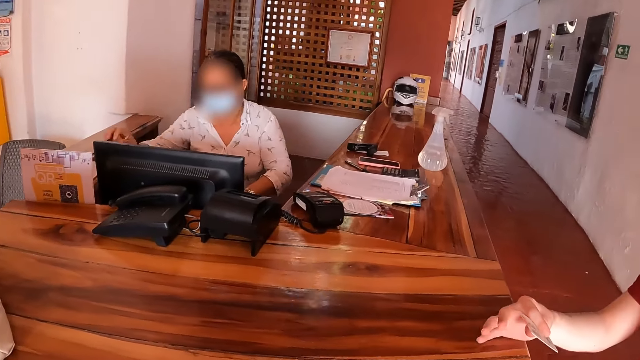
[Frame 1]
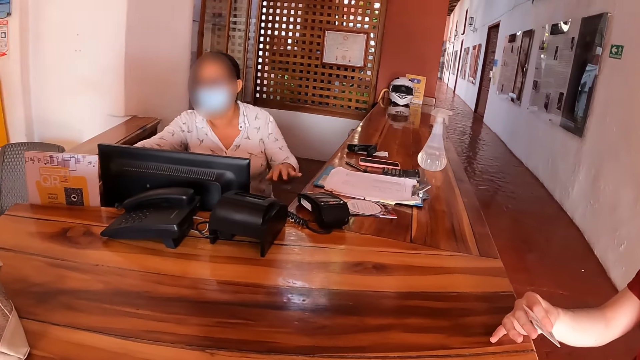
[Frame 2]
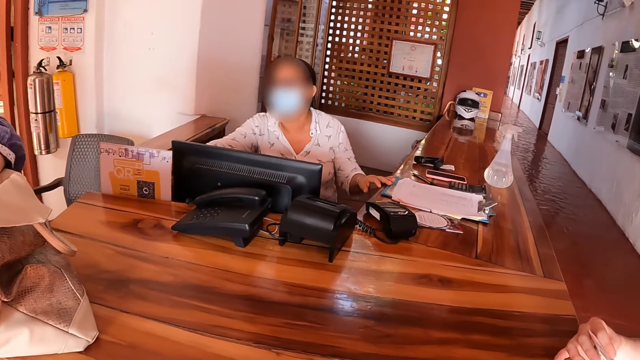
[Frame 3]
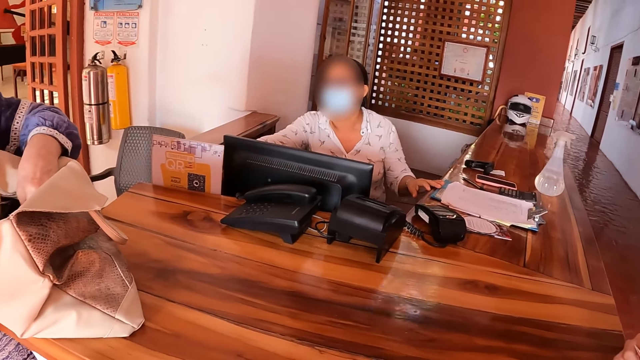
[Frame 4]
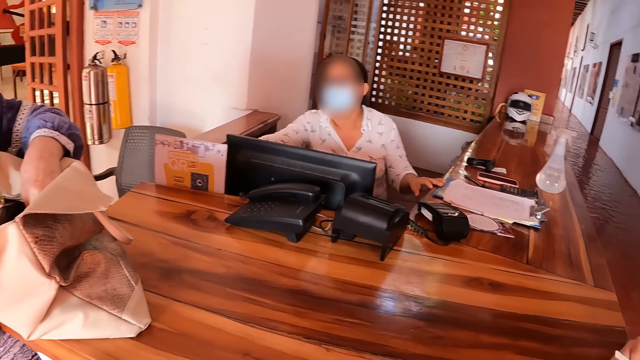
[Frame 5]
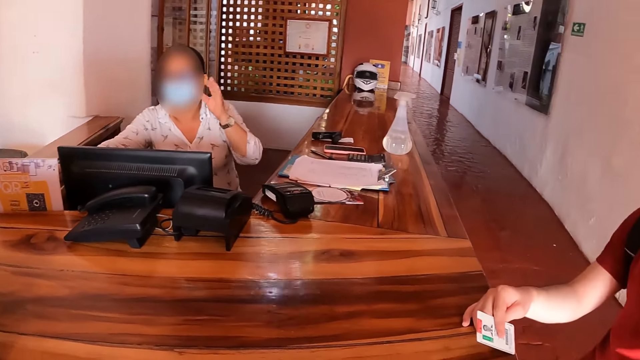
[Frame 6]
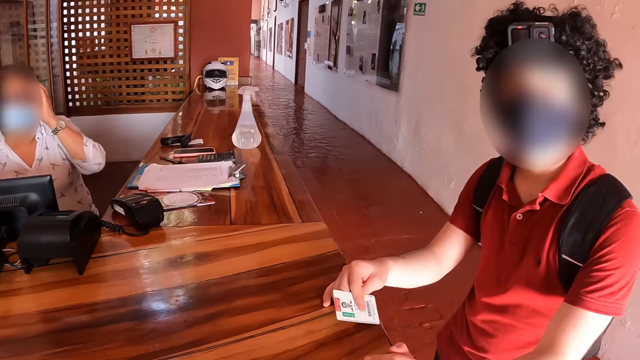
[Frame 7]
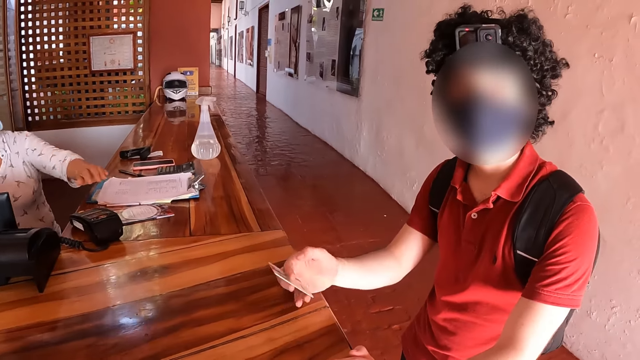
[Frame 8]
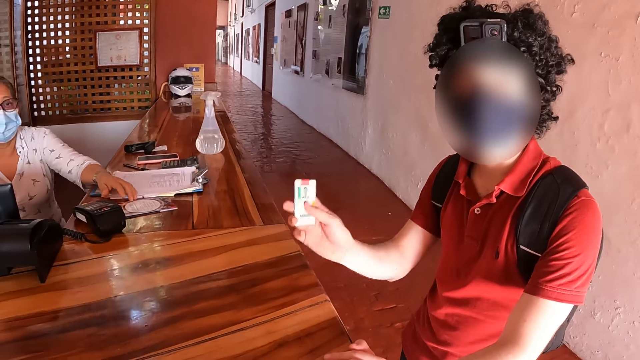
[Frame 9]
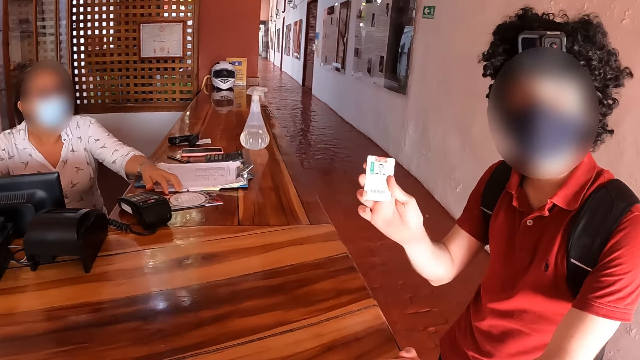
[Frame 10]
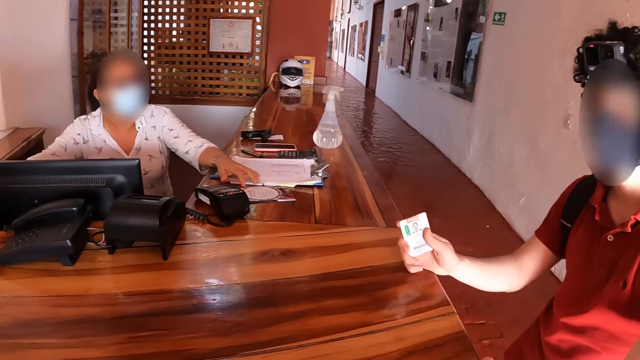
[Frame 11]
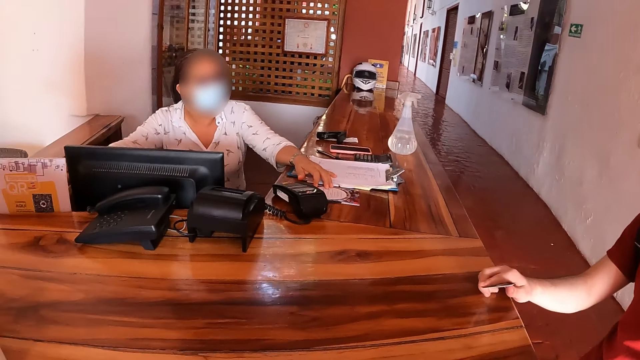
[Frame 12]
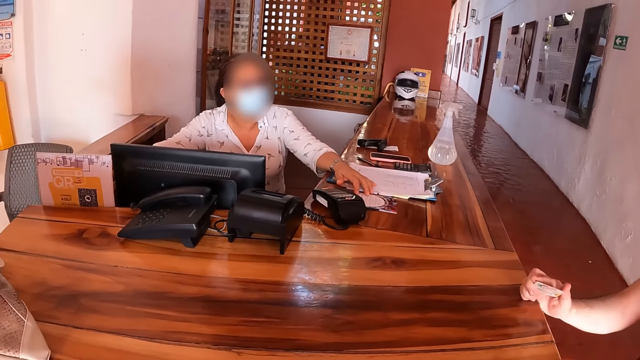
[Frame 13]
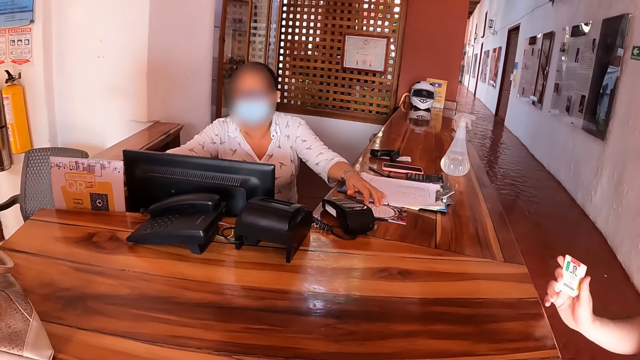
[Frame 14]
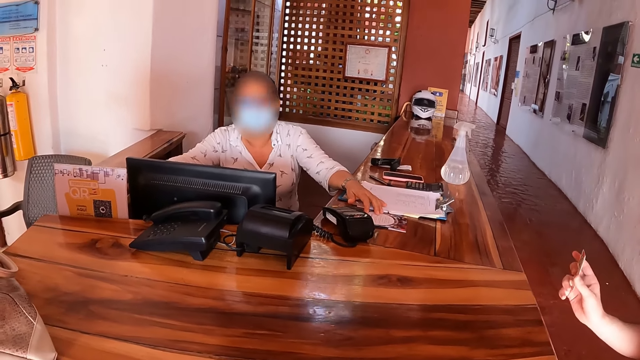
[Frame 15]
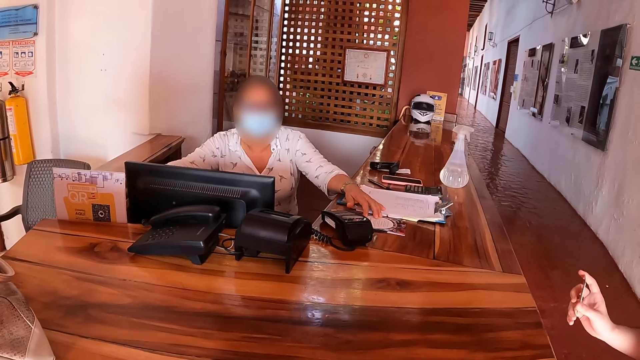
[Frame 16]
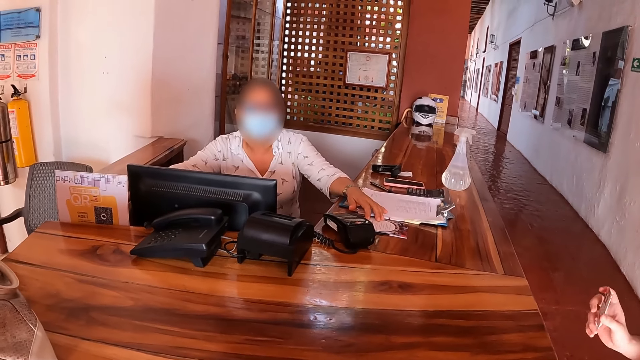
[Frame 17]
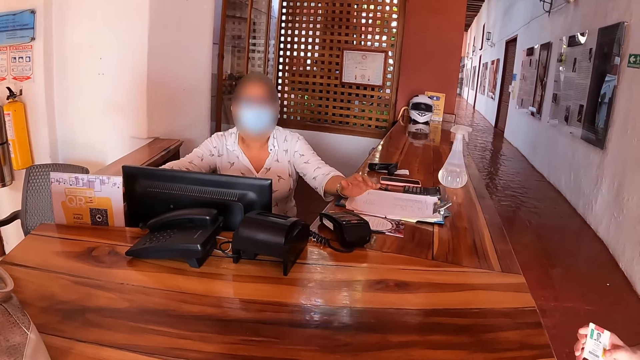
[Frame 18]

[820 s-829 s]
The camera wearer points at a card that a man holds. They converse with a person. They talk to a woman.

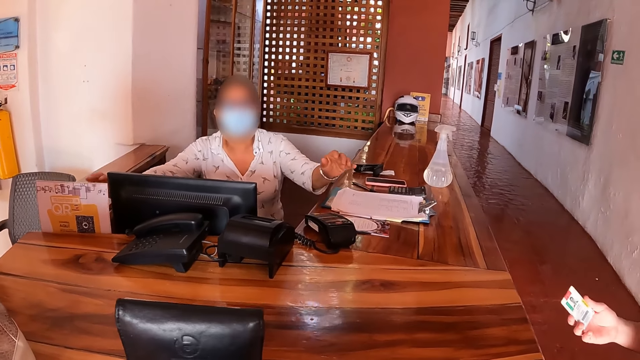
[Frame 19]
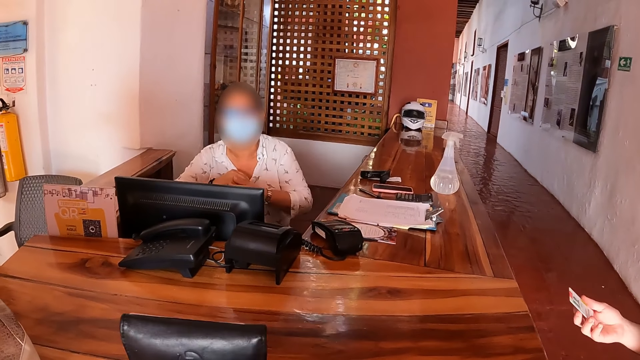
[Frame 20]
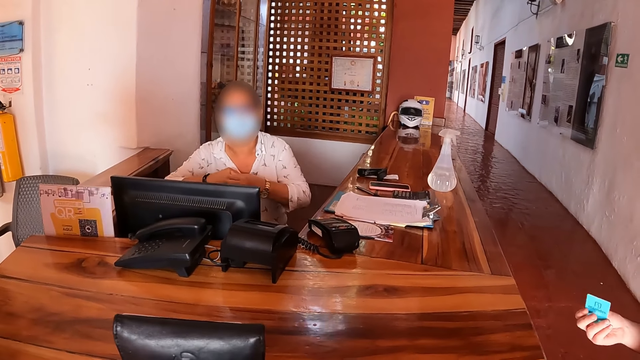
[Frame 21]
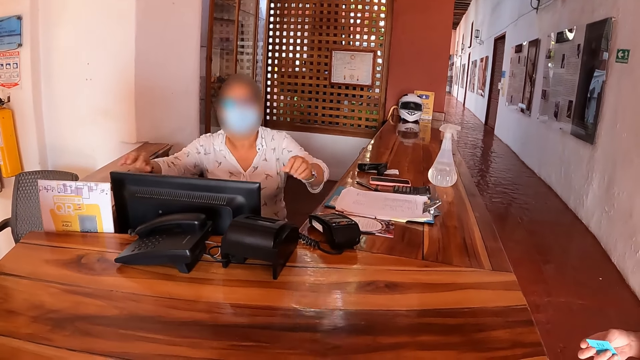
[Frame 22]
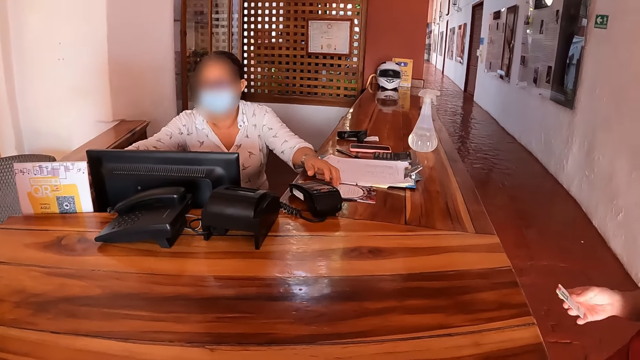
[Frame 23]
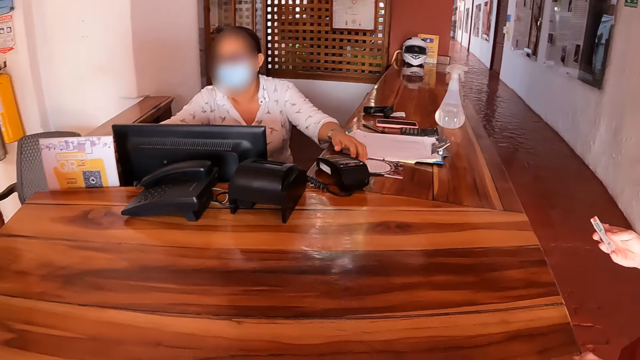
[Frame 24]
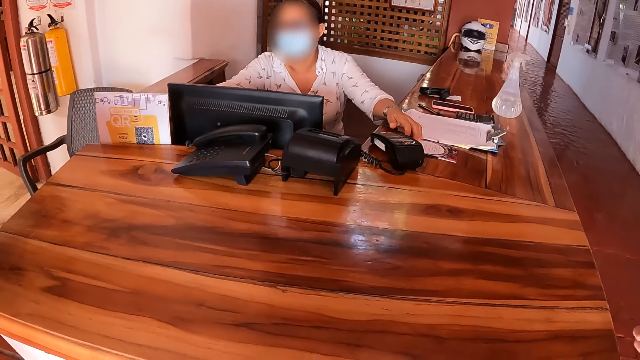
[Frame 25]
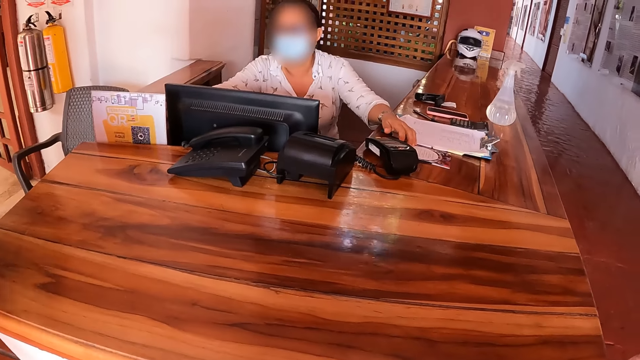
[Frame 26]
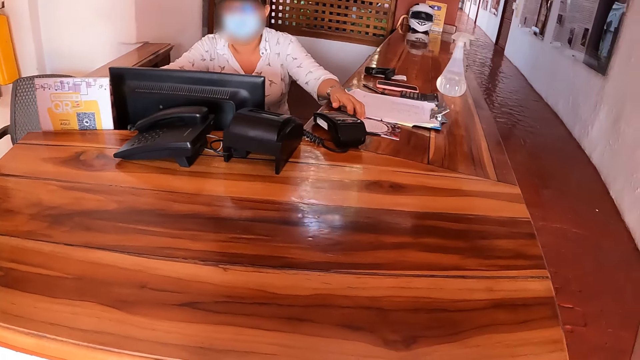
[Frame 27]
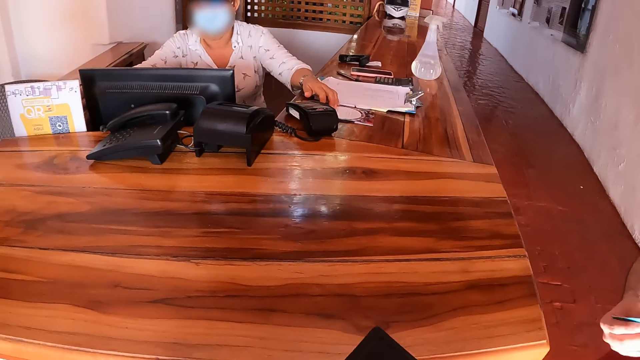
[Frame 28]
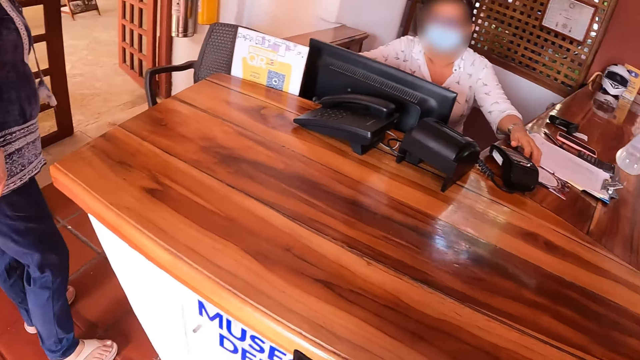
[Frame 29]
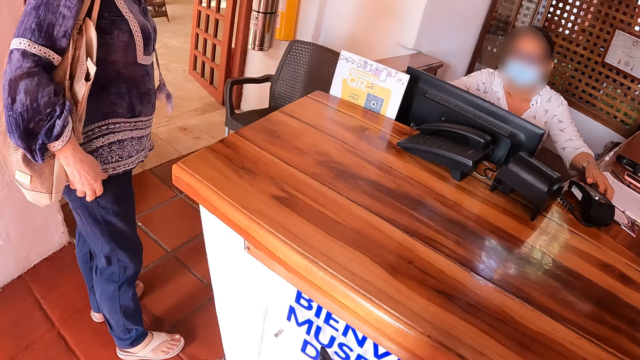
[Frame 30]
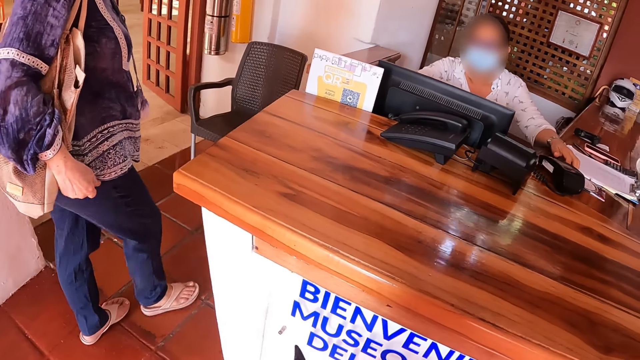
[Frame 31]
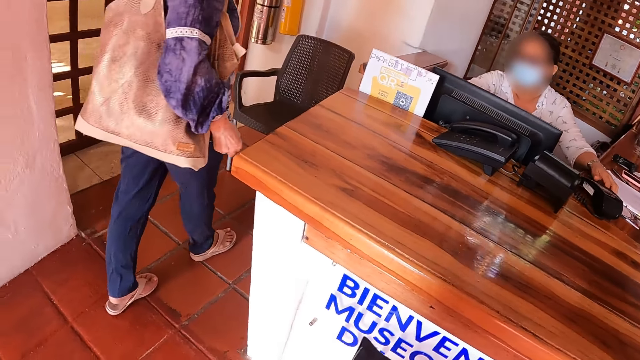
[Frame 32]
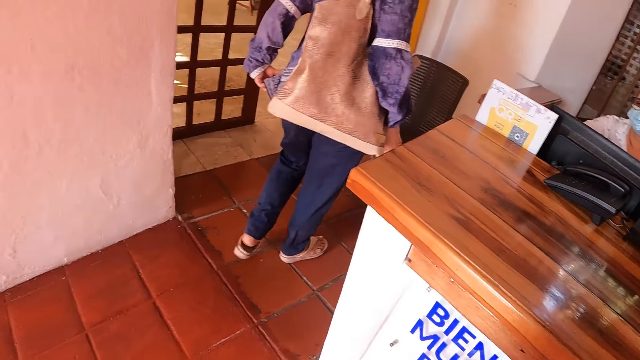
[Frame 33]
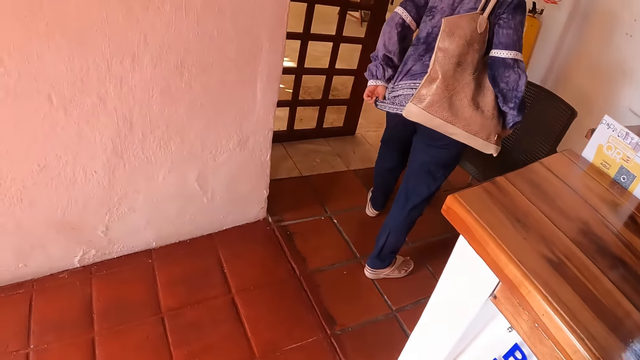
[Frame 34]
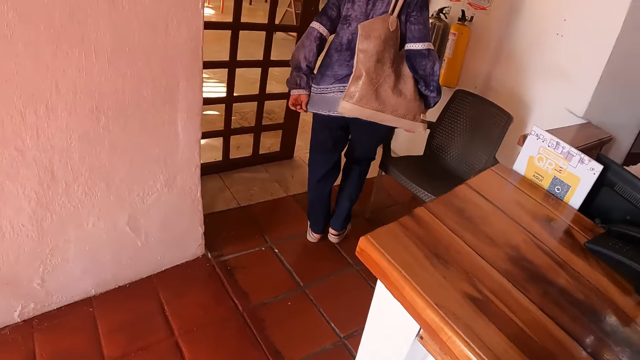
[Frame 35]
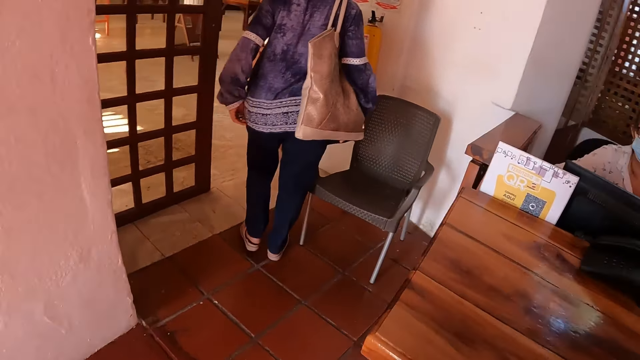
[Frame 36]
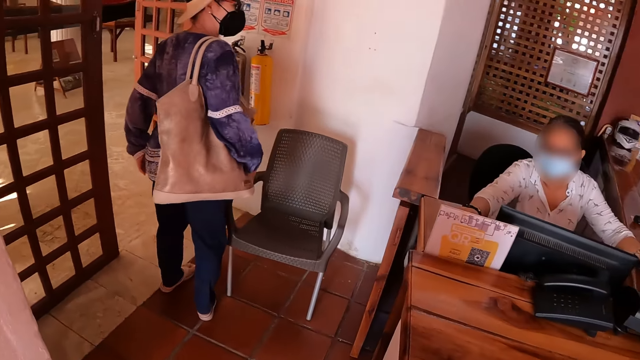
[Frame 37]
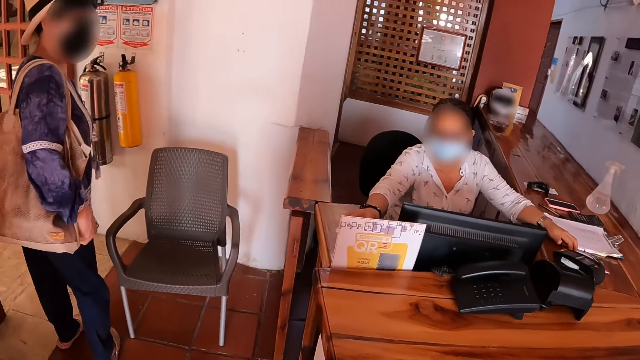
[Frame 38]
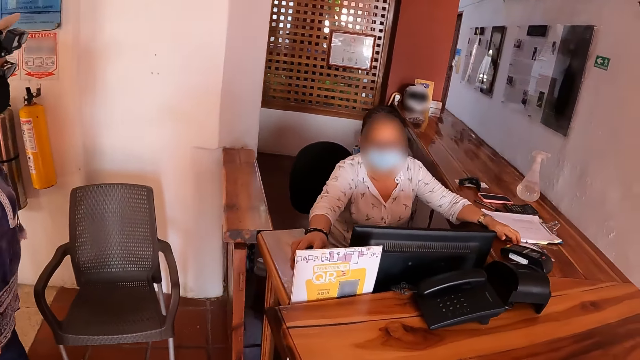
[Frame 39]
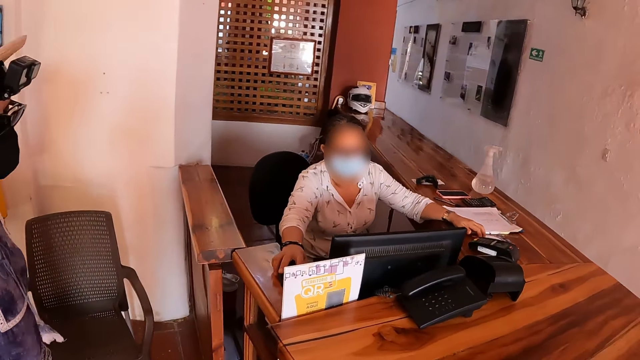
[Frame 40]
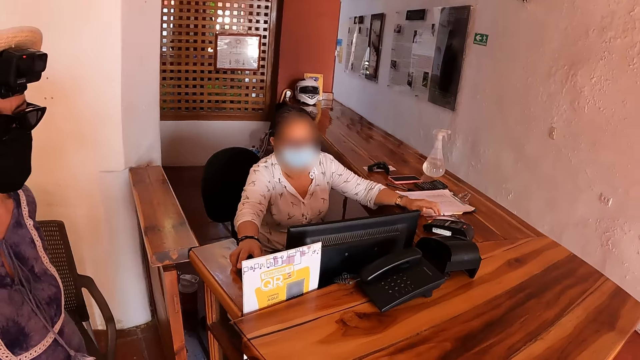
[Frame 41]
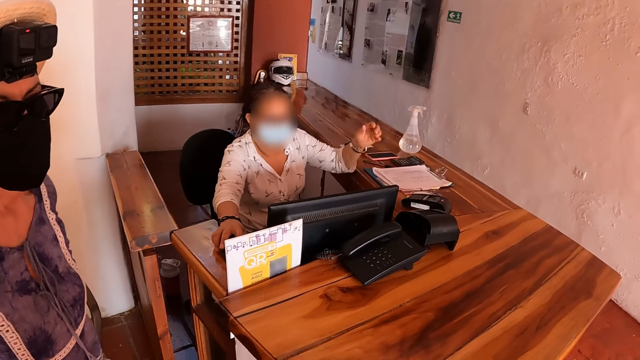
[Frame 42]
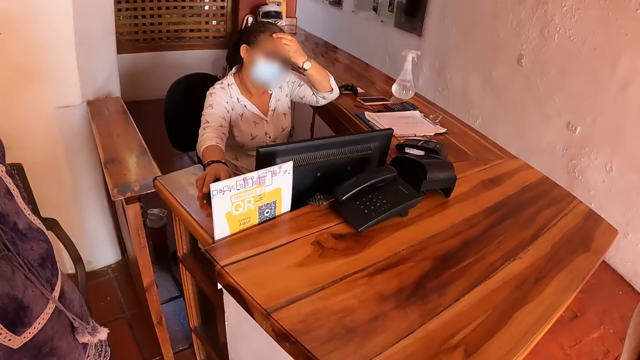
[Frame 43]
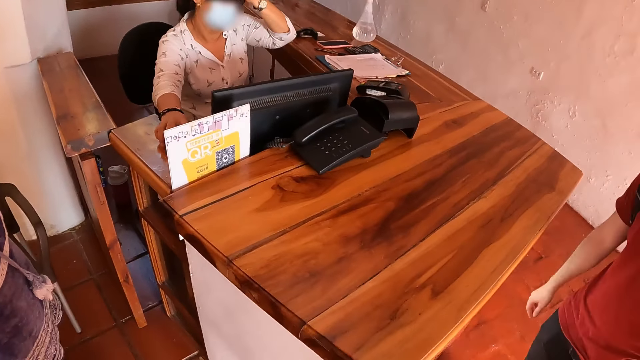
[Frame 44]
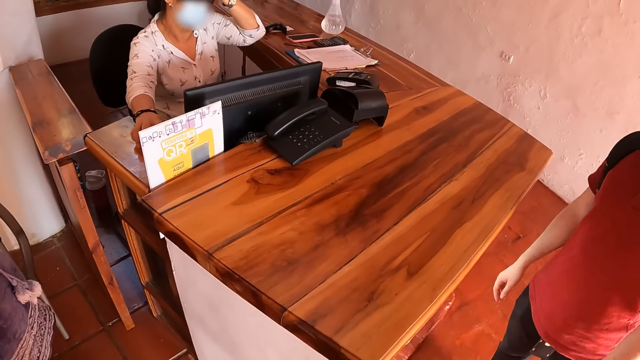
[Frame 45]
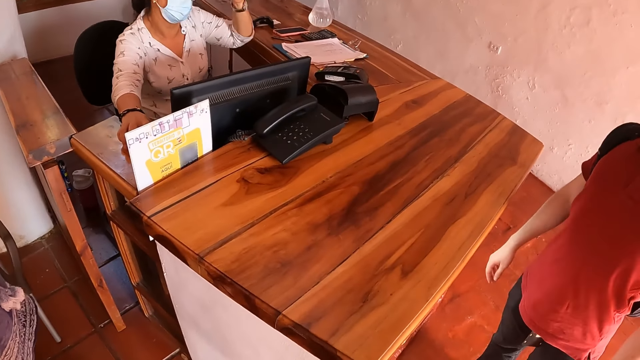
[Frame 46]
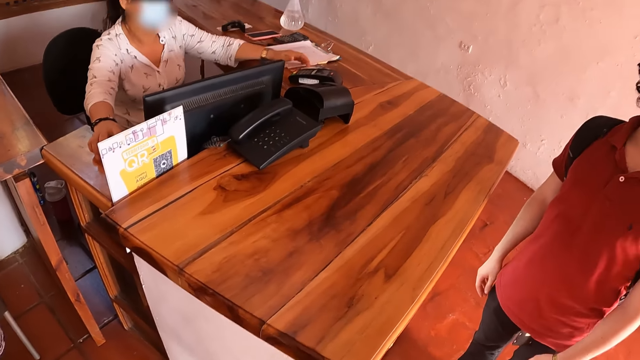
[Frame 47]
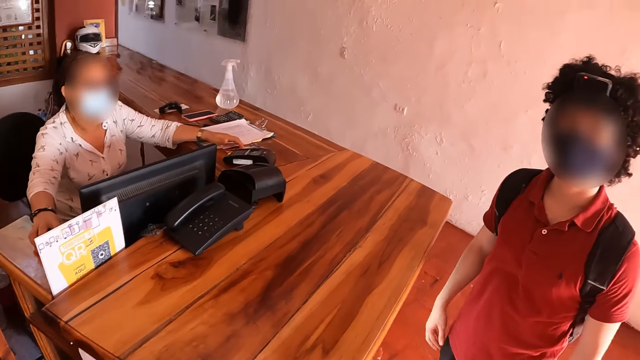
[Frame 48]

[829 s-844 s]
The camera wearer talks to a woman. They walk around. They look around.
